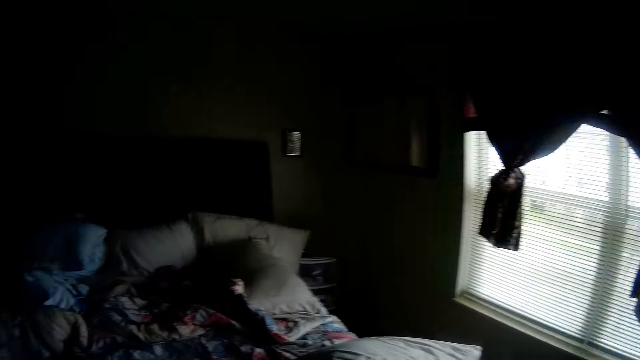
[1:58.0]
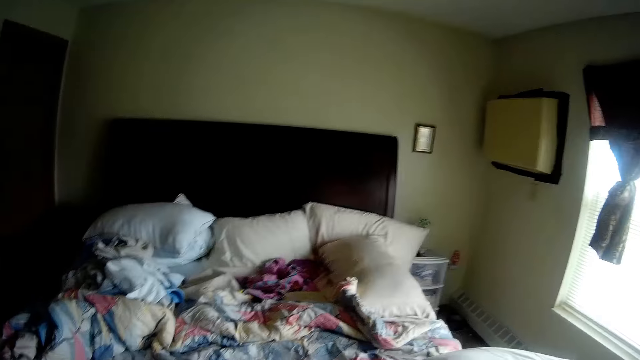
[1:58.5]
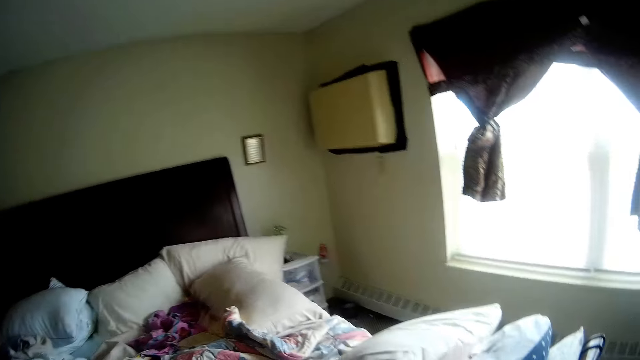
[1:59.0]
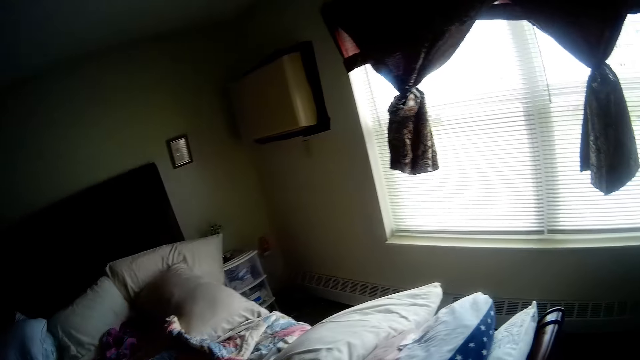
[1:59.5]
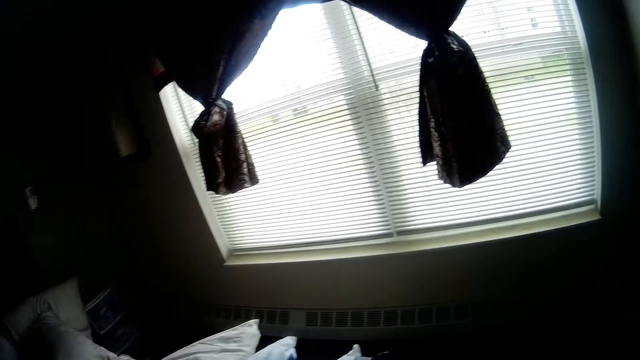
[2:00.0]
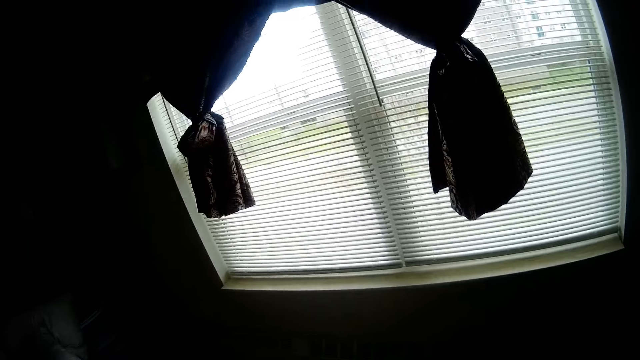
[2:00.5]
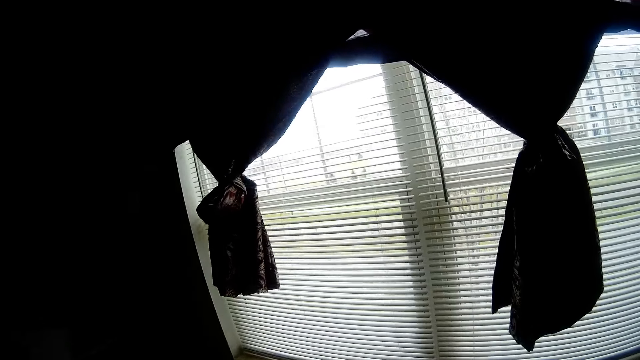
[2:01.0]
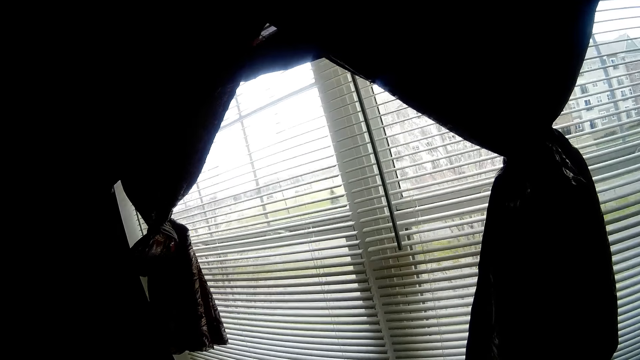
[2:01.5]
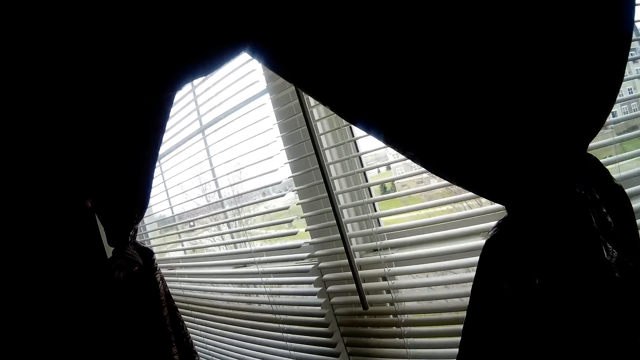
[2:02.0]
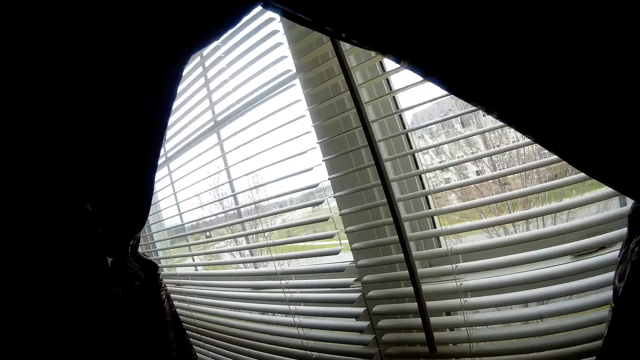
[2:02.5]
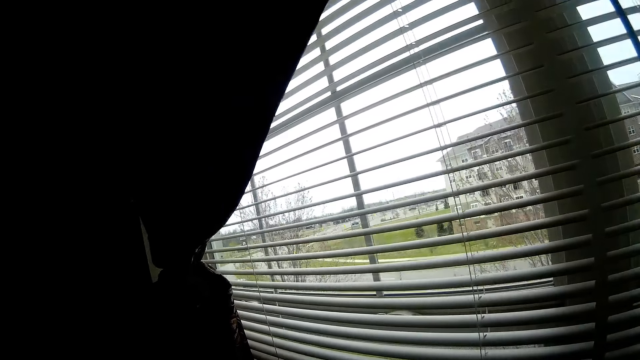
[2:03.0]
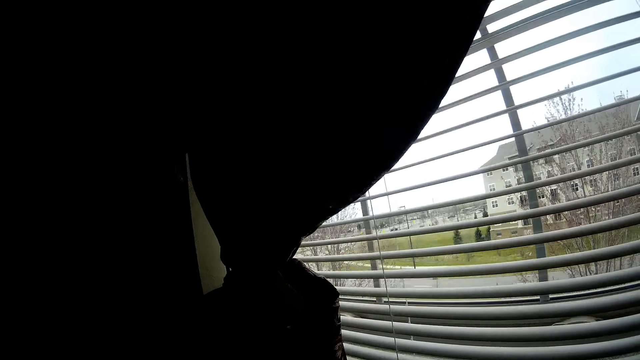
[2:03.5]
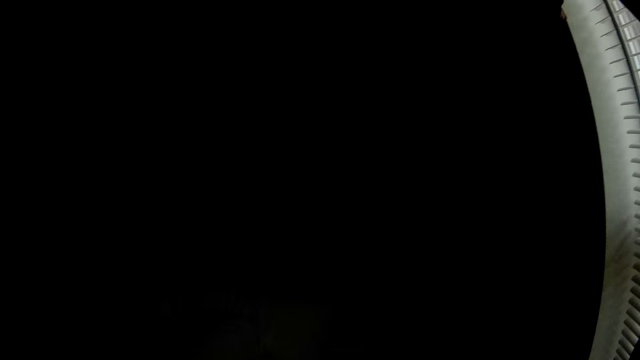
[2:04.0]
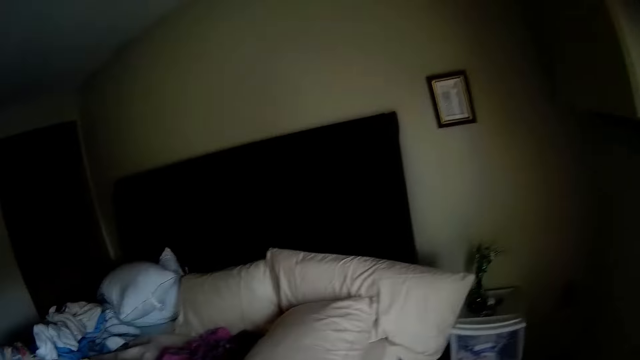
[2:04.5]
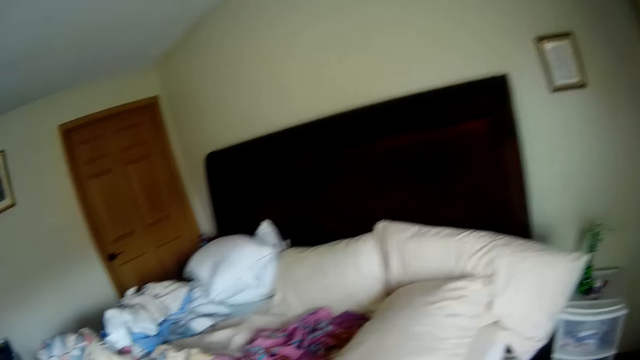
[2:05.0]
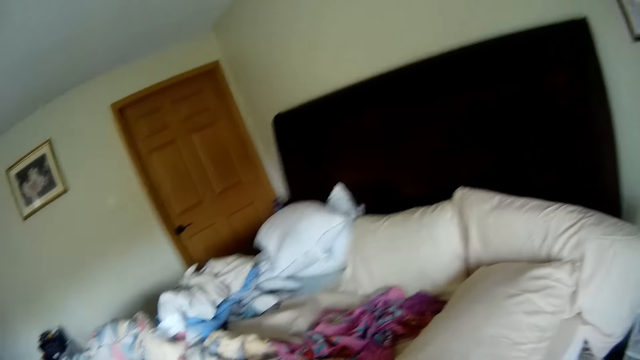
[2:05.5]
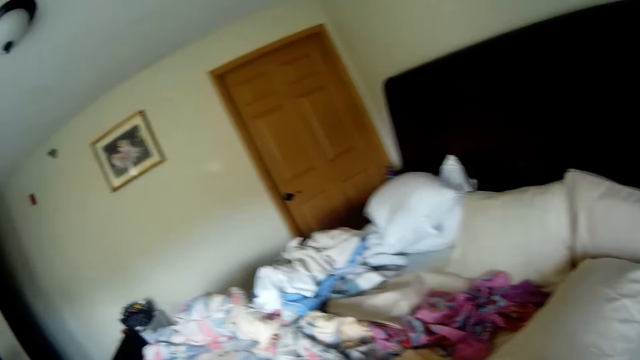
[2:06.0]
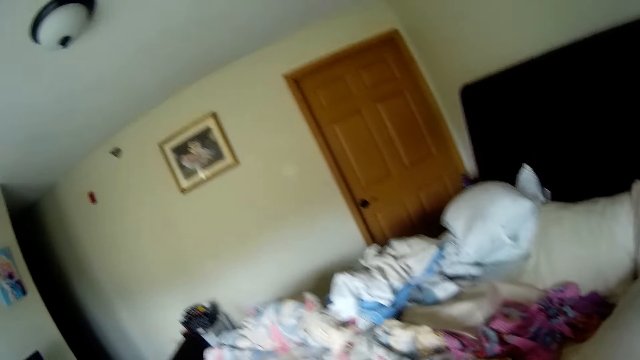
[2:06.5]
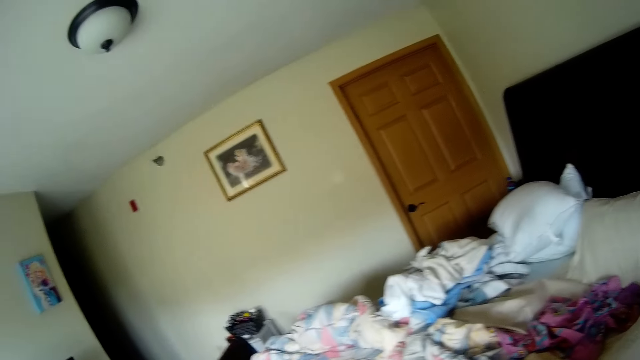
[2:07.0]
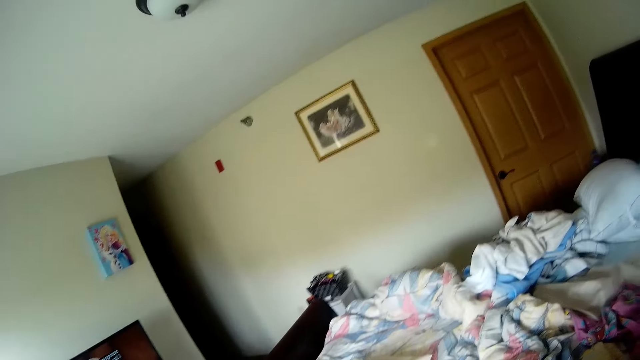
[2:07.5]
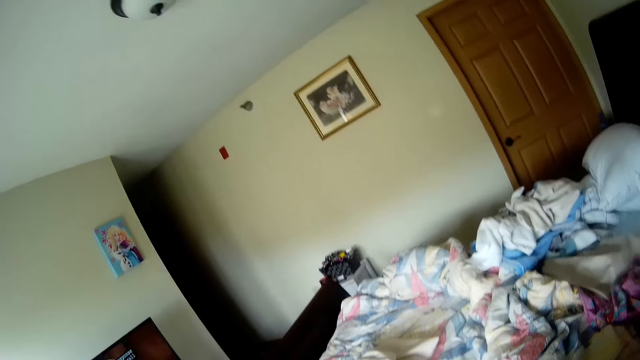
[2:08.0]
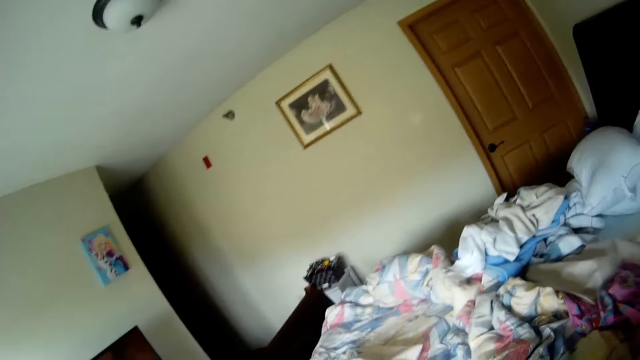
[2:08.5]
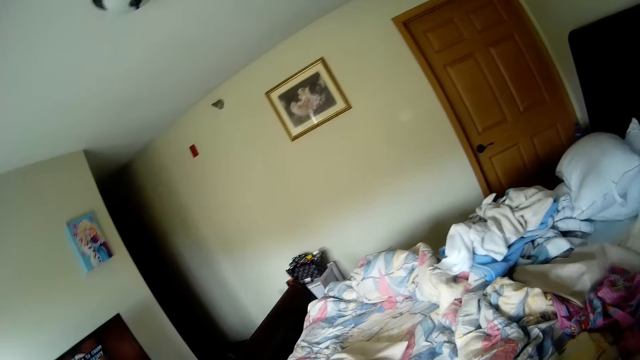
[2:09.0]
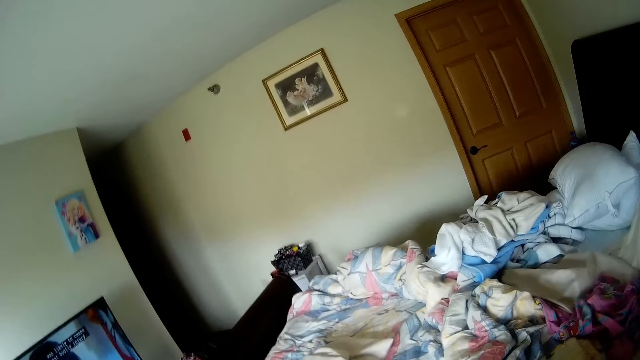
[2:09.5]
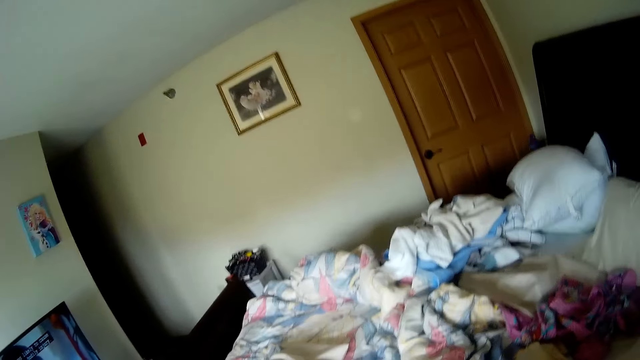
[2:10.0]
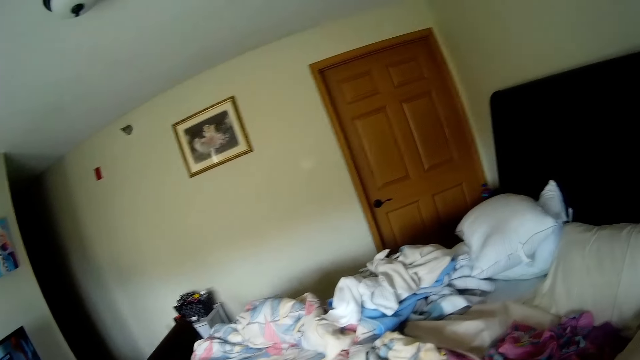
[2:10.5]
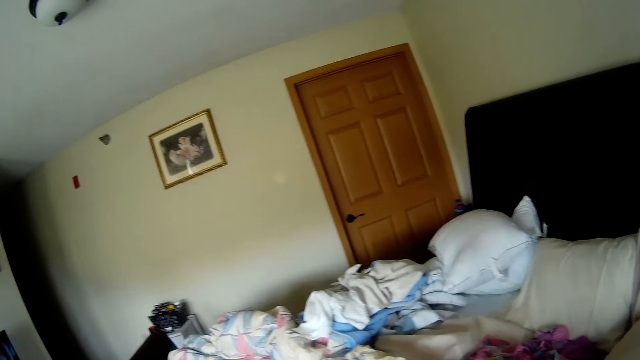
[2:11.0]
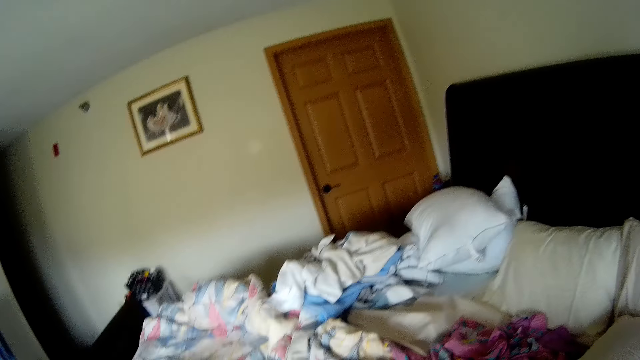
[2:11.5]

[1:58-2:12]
The camera wearer walks while talking to someone. They walk around the bed.

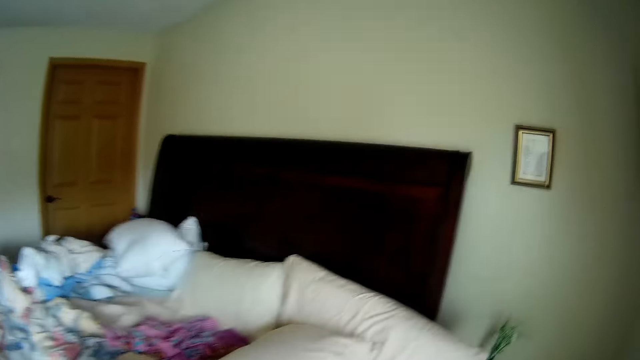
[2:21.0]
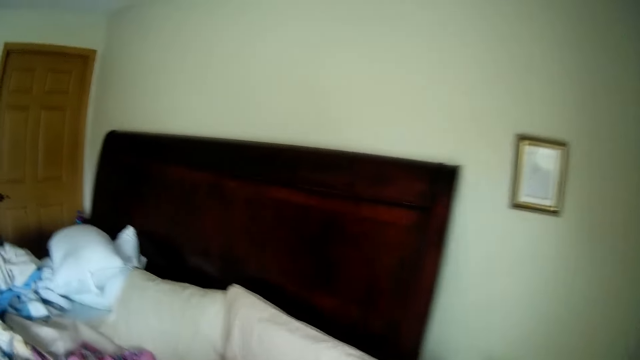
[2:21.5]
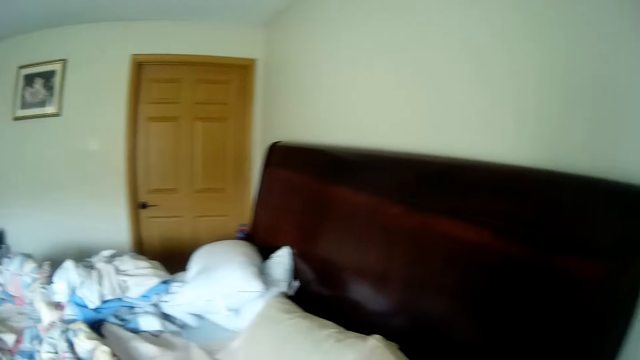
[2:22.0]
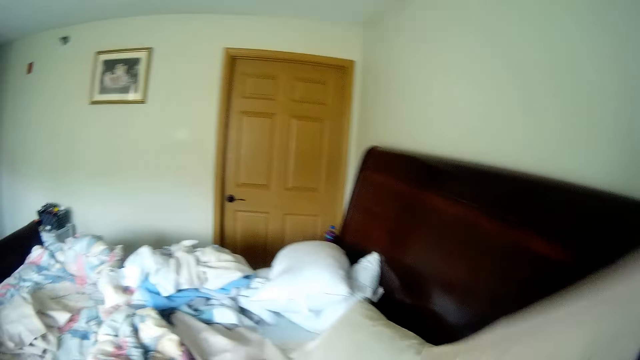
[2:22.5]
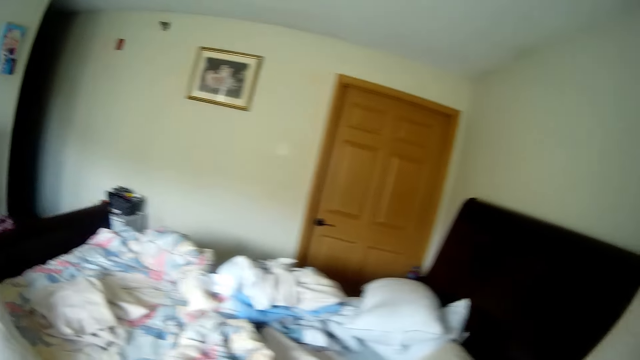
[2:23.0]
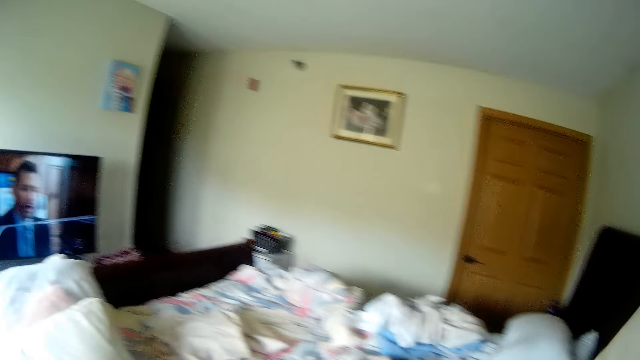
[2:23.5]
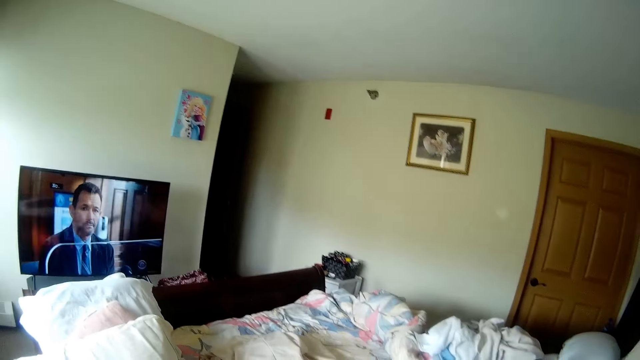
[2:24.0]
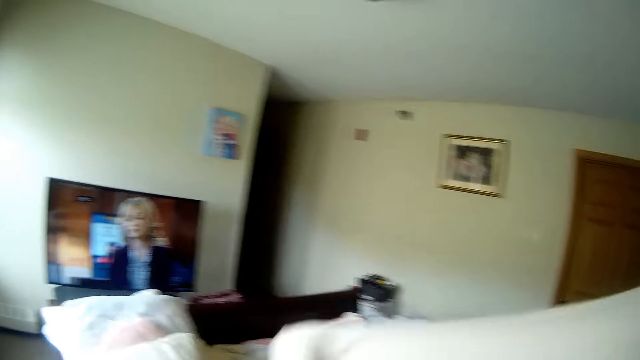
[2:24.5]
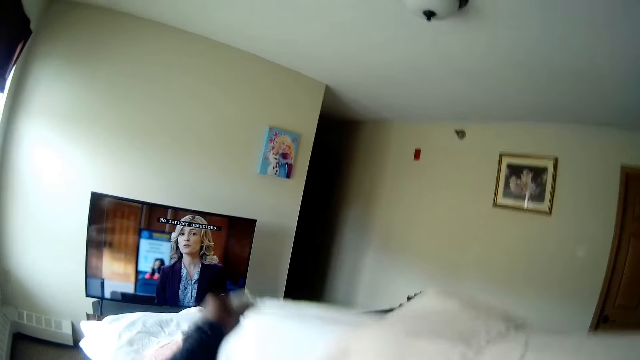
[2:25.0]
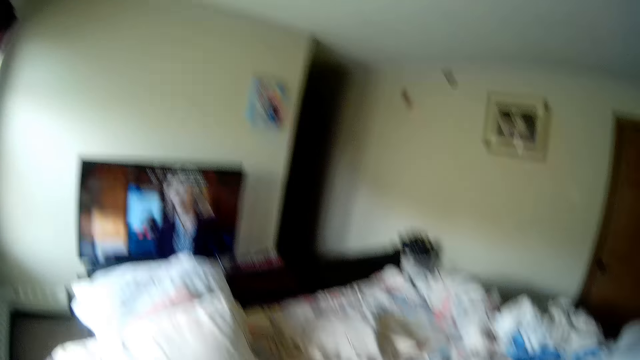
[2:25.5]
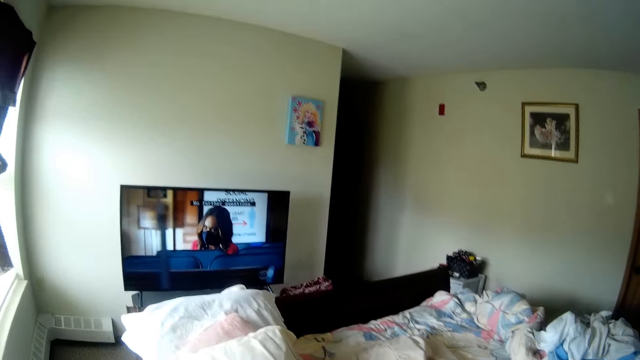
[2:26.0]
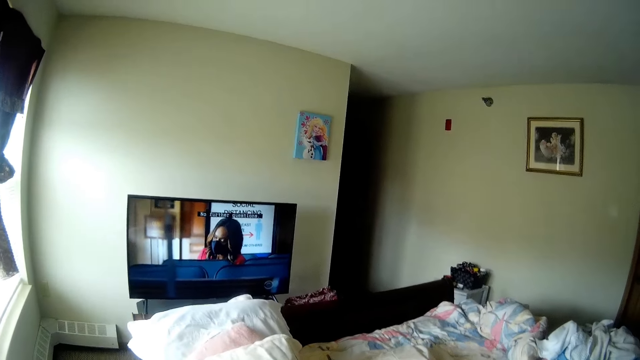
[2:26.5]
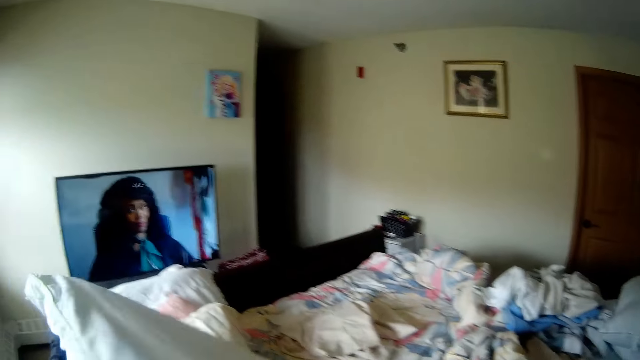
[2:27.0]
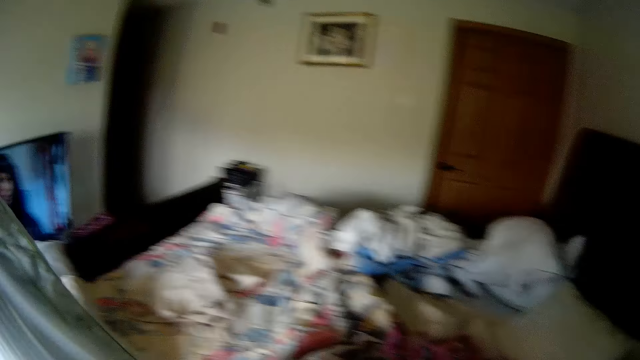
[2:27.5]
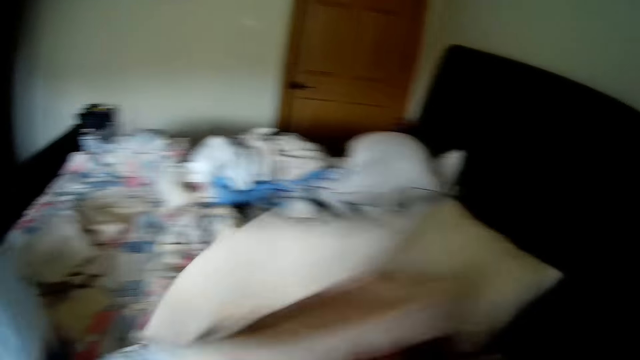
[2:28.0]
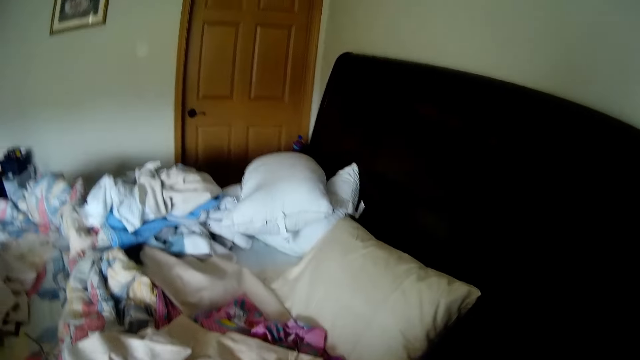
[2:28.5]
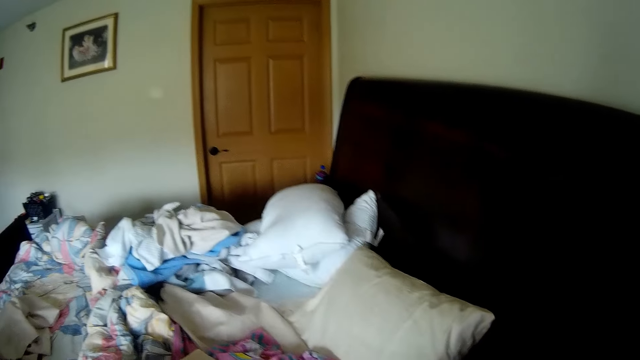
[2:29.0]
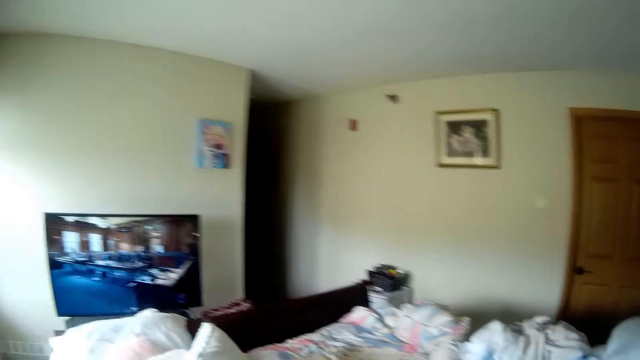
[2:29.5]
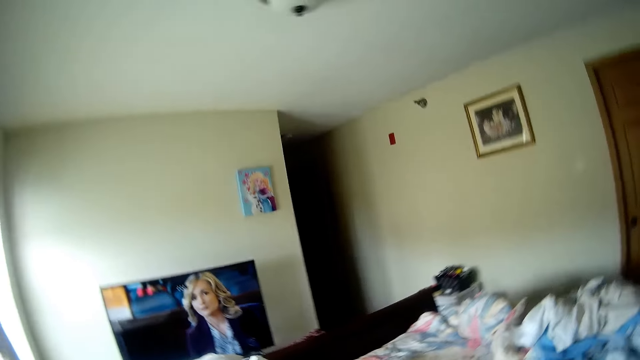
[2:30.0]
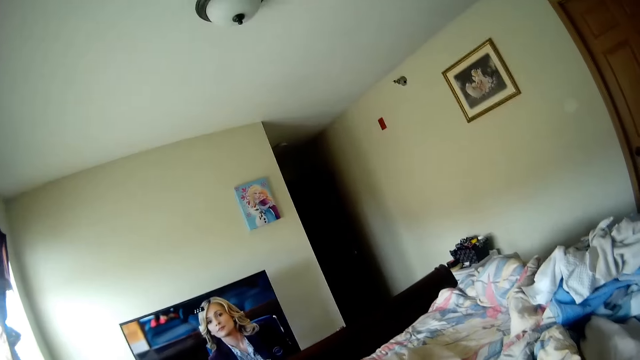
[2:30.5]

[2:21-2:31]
The camera wearer picks a pillow from the bed with her right hand. She removes the pillow case on the pillow with her left hand. She removes the pillow case on the pillow with her right hand. She drops the pillow on the bed with her left hand. She drops the pillow case on the bed with her right hand.
